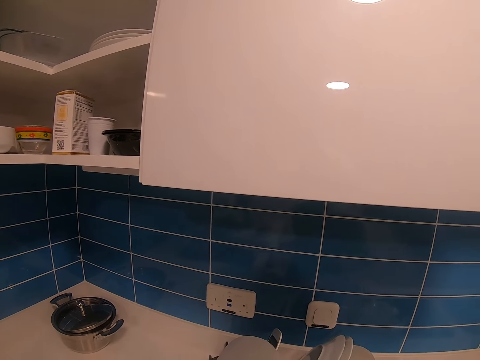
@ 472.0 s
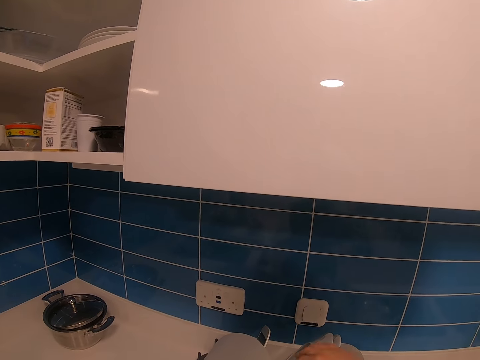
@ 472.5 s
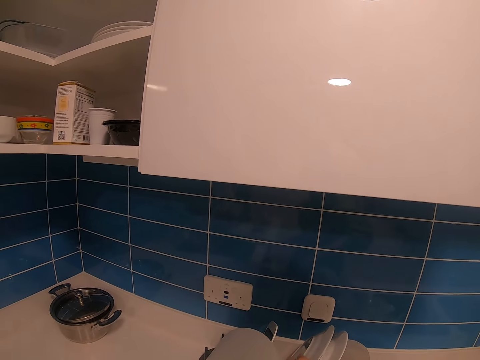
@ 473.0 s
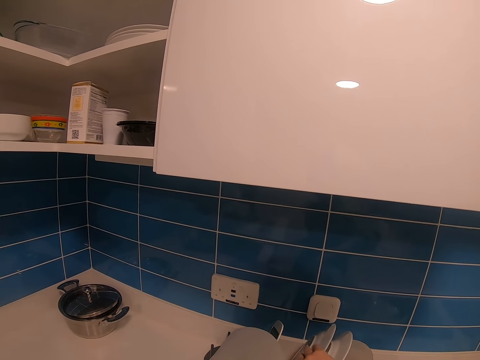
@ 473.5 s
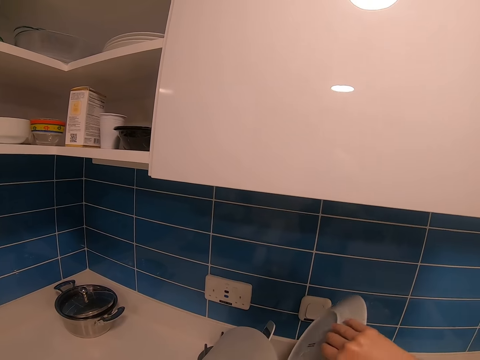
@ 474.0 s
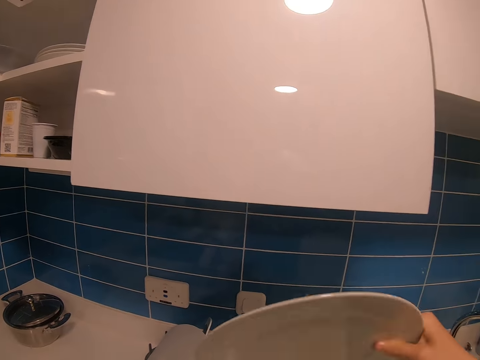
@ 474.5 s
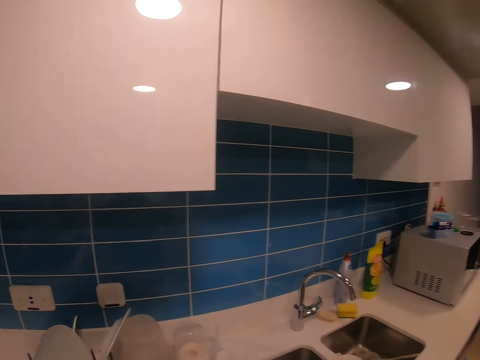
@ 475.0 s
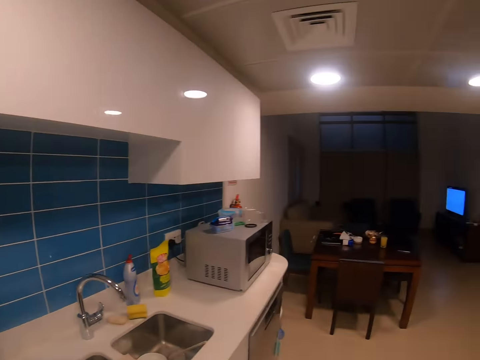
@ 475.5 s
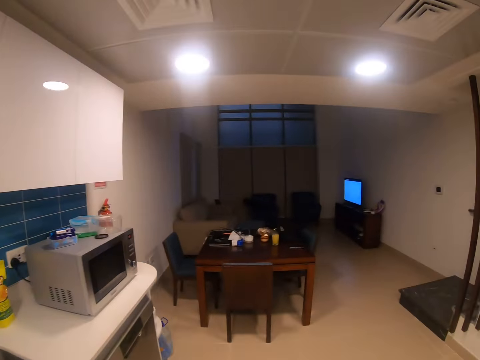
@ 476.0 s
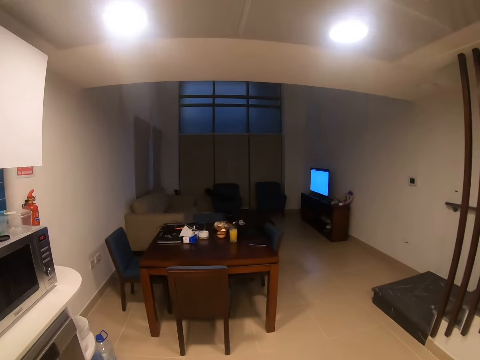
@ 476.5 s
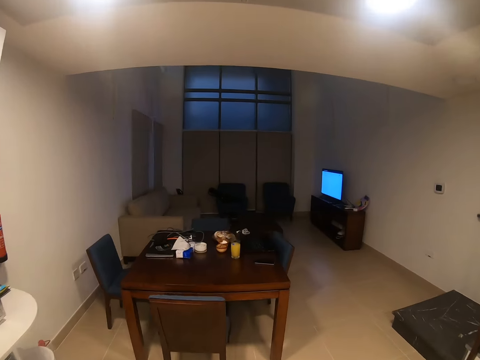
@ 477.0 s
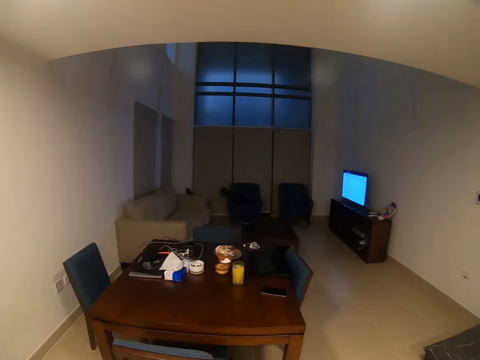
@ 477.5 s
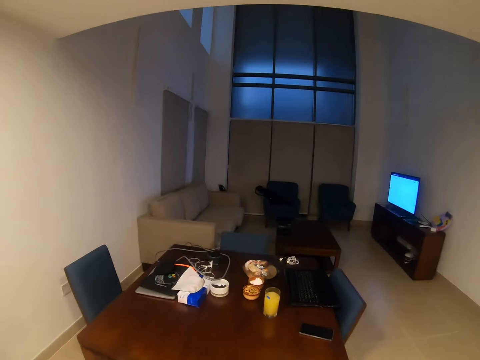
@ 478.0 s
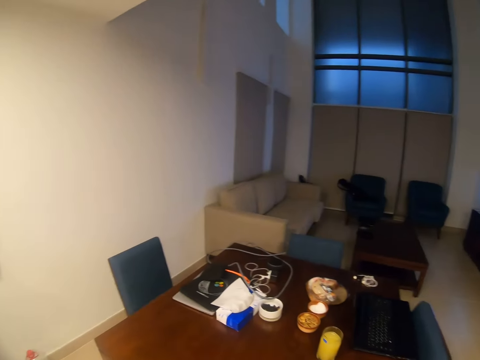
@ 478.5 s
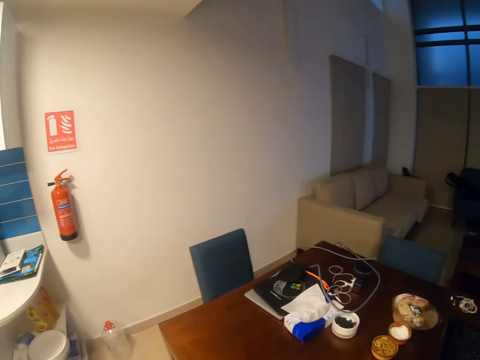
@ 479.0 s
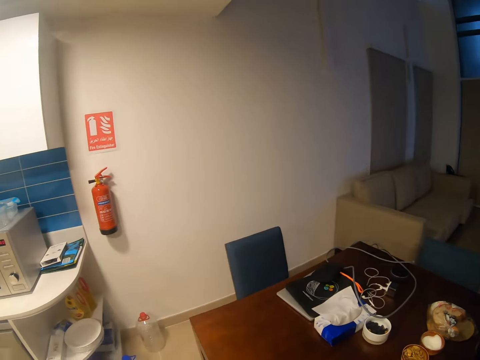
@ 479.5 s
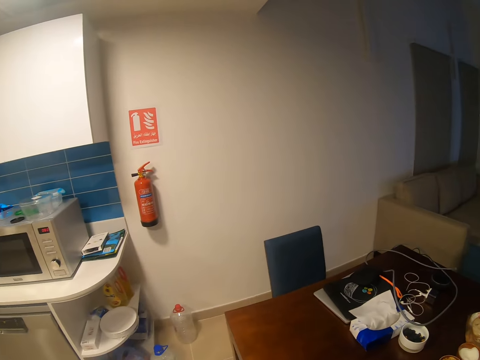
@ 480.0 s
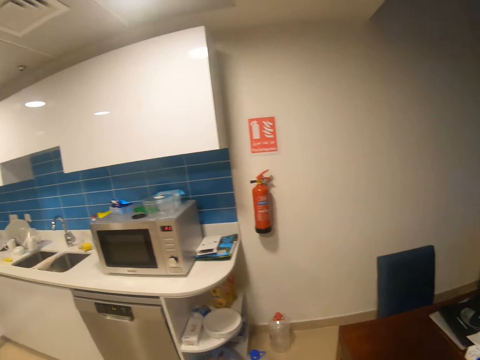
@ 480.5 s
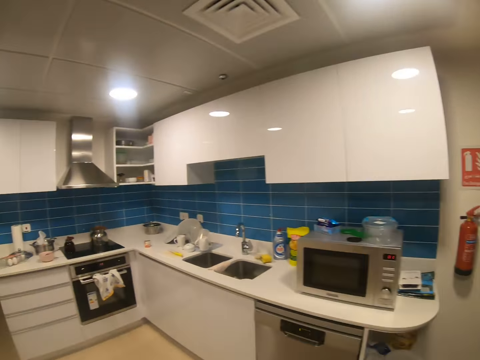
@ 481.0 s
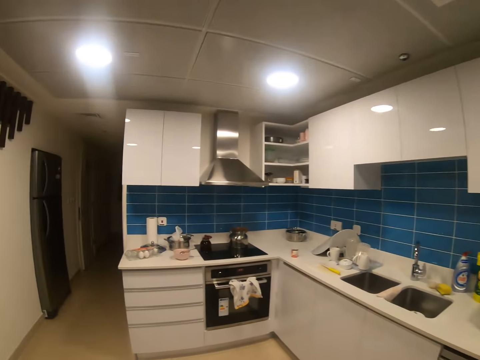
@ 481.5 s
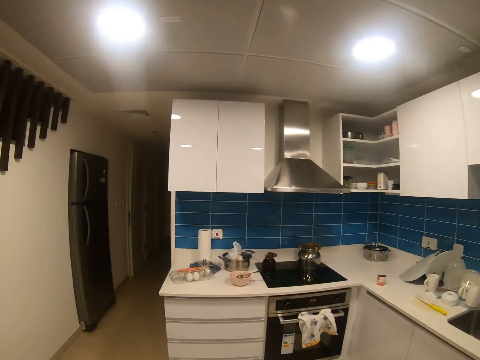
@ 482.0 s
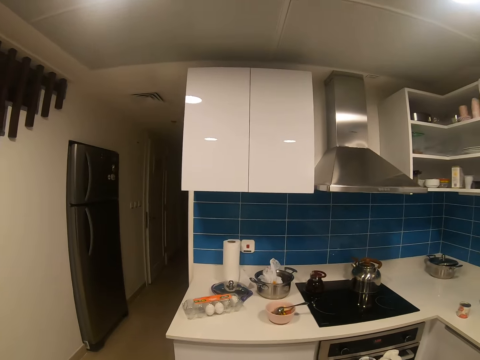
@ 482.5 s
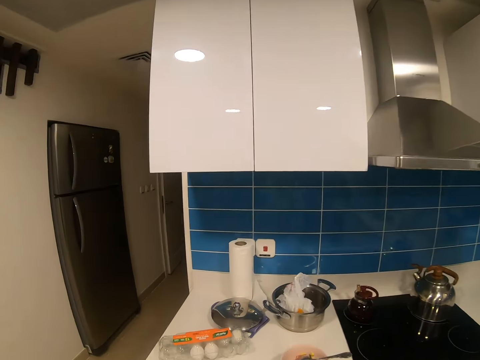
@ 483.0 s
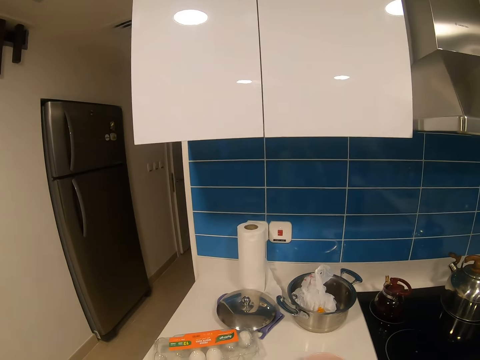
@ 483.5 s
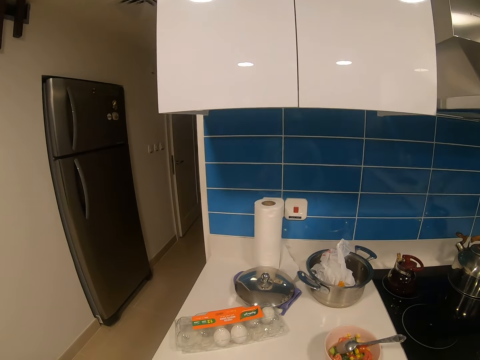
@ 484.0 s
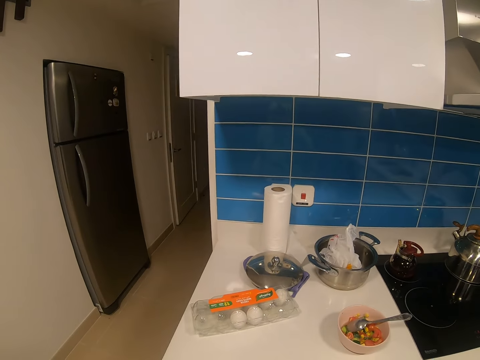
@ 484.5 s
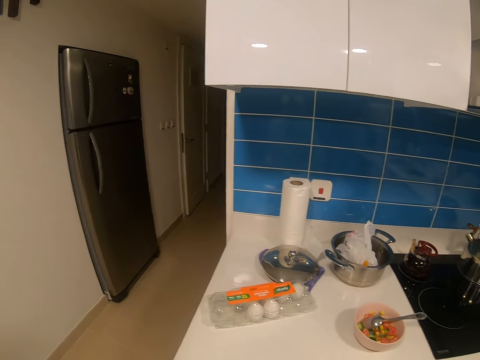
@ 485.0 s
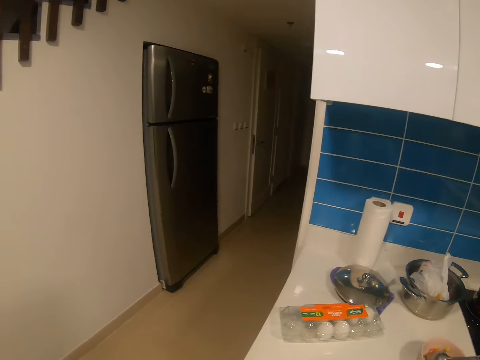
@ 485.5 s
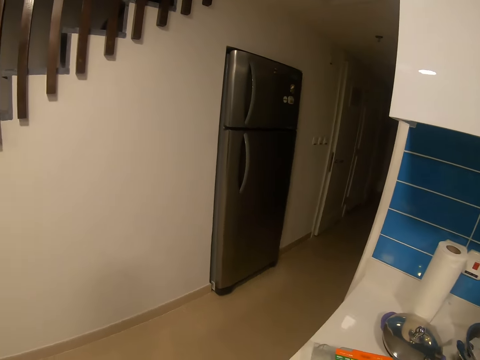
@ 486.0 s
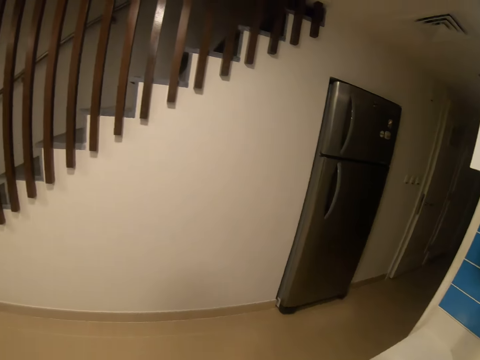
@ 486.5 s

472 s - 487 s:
The camera wearer picks a plate. They walk around. They place the plate on the table. They walk to the kitchen.

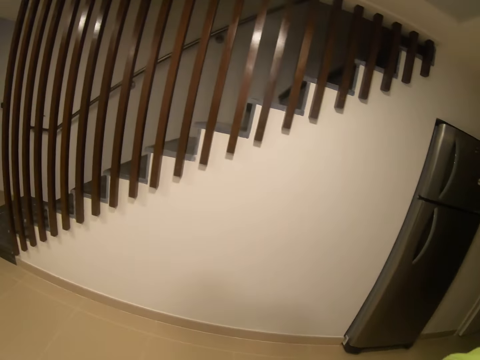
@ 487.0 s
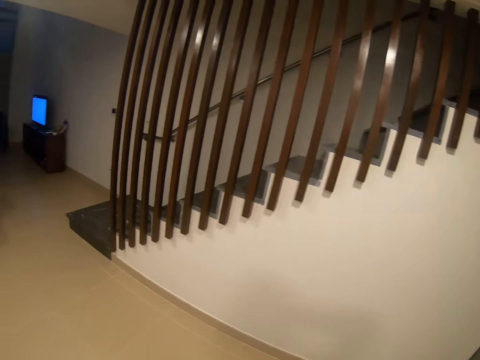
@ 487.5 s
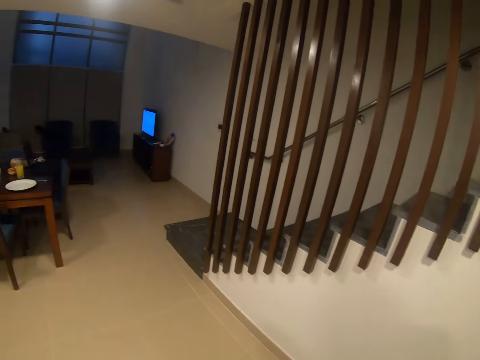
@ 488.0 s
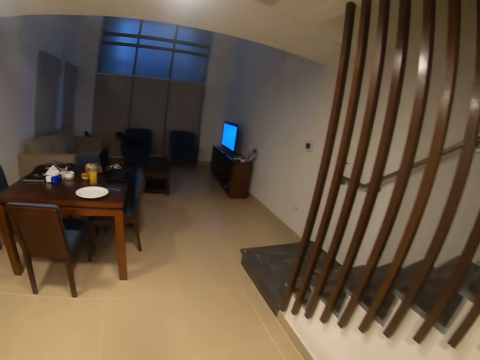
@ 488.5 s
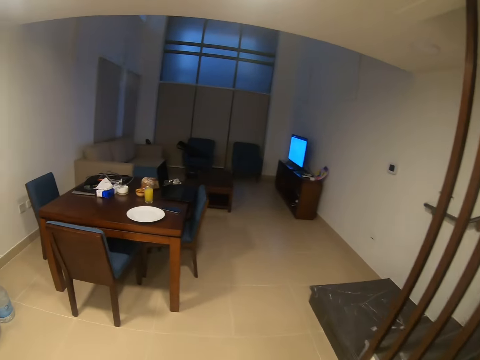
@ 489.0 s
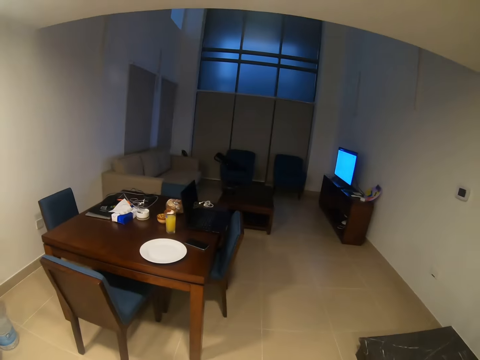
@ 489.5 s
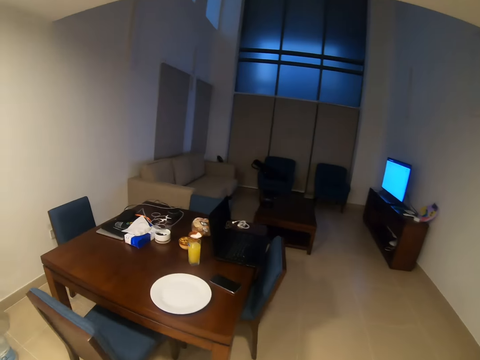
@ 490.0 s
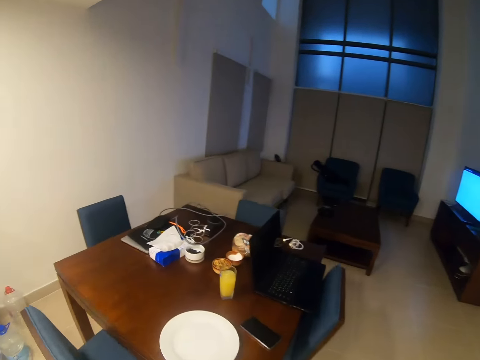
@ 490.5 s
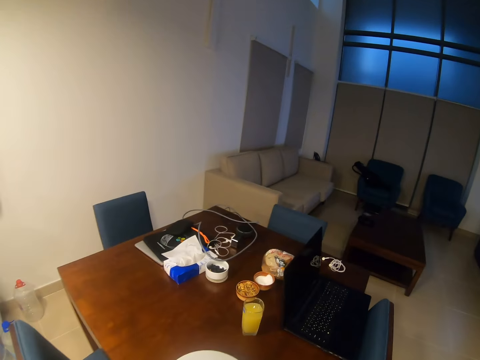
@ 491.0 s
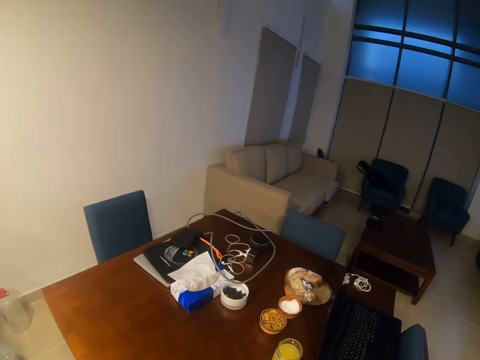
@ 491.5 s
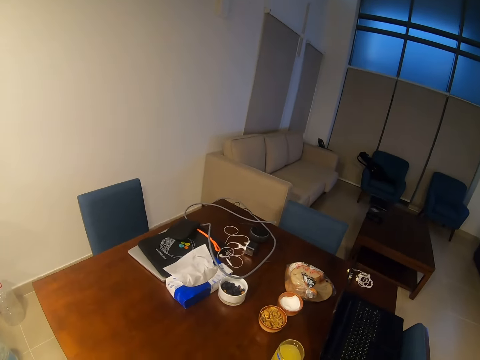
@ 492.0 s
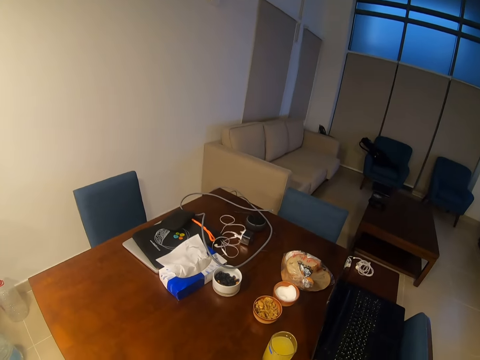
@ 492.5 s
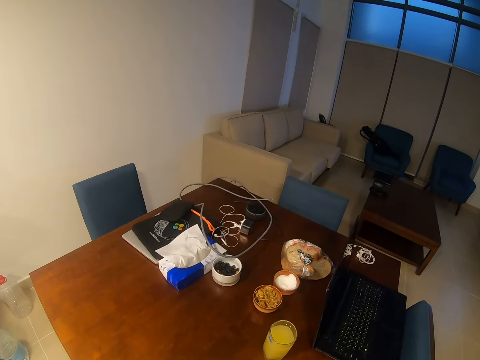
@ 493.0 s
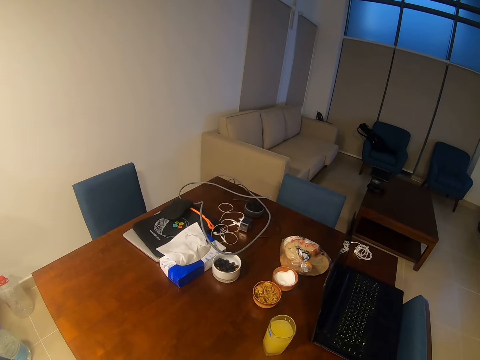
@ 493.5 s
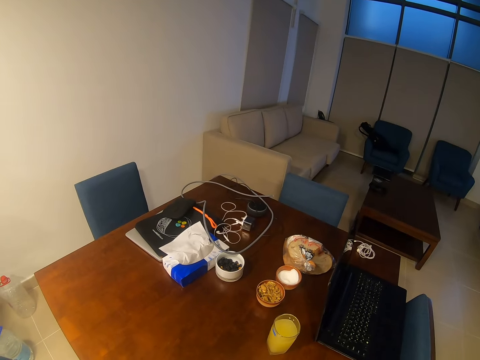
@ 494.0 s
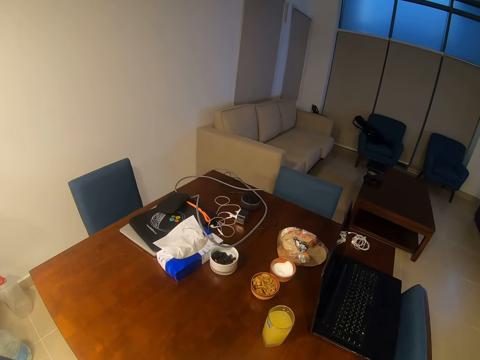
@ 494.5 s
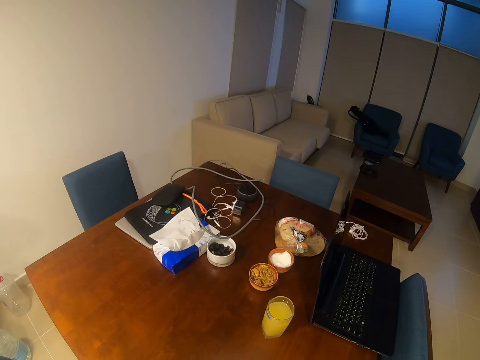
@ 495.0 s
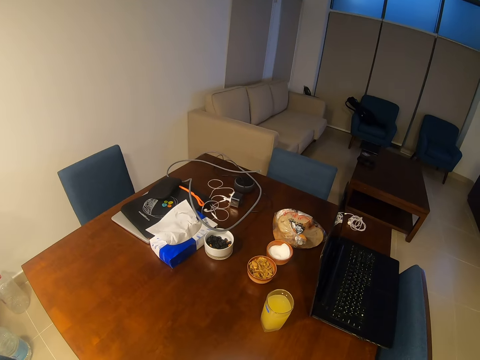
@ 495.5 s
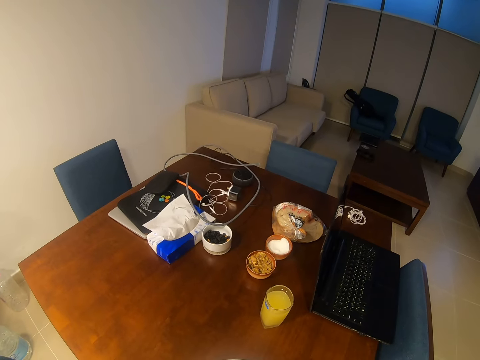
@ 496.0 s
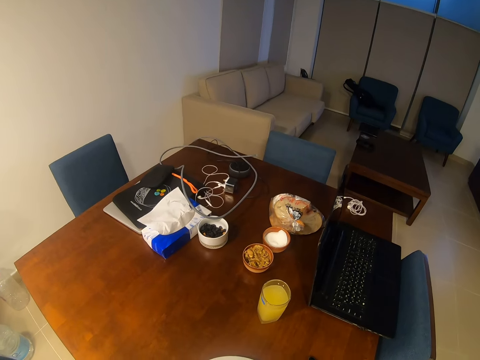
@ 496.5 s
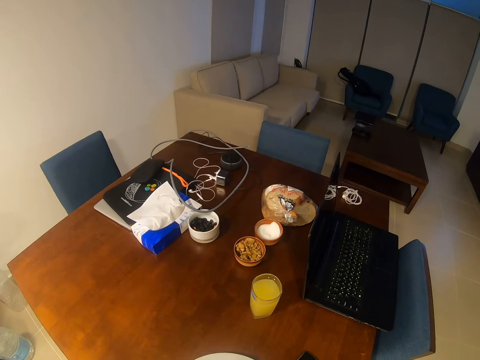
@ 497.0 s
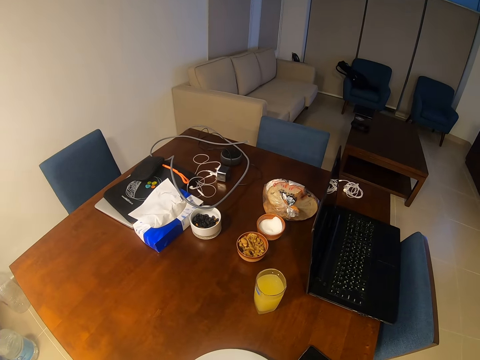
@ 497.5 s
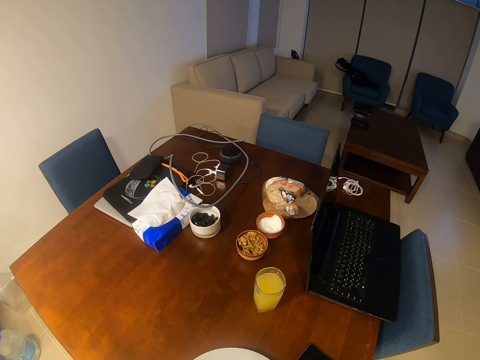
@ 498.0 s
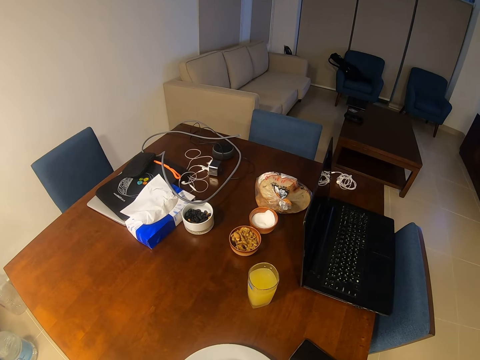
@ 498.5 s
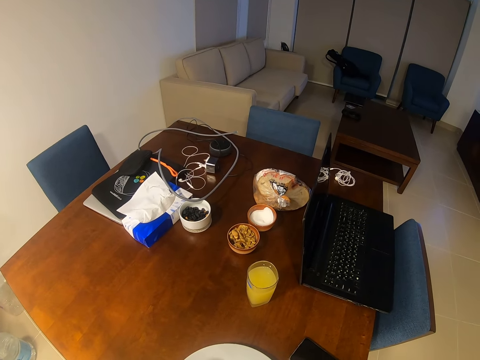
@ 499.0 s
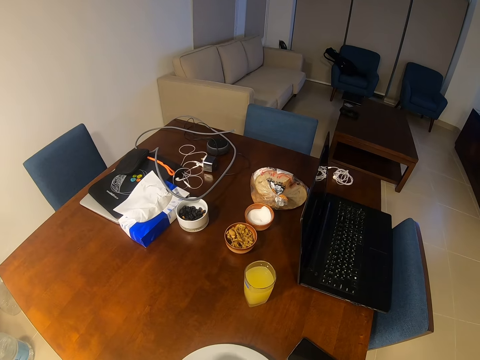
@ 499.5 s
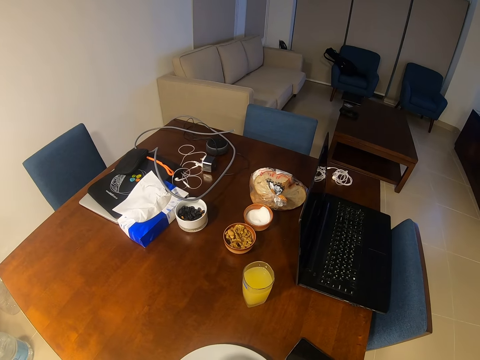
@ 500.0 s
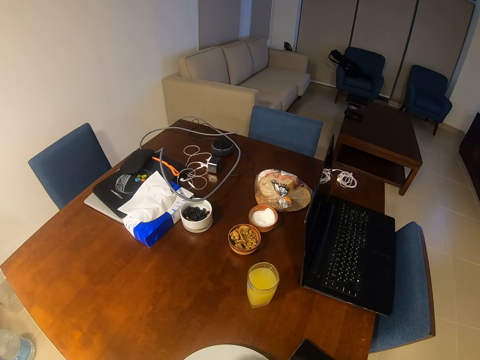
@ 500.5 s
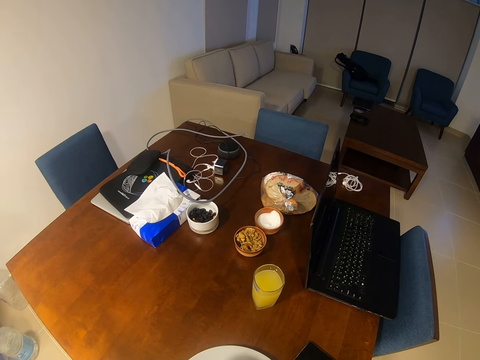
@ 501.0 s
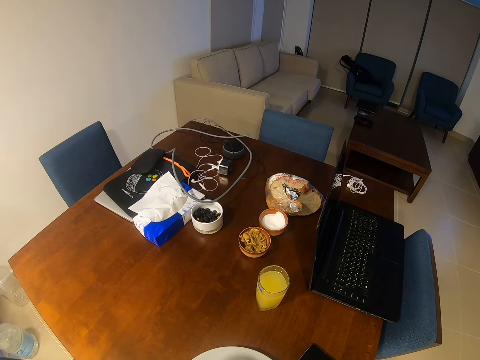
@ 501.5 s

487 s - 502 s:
The camera wearer walks around the room. They stand next to the table.
